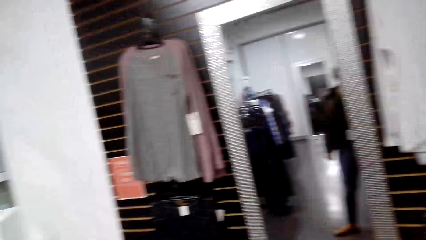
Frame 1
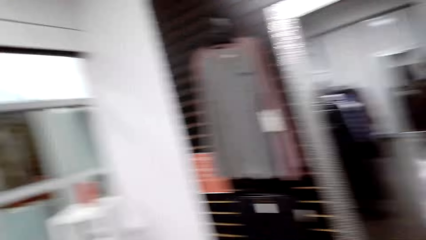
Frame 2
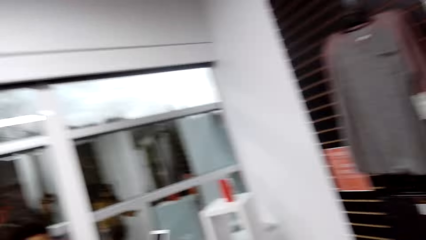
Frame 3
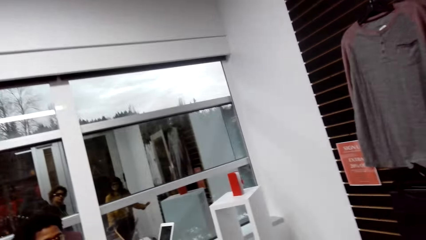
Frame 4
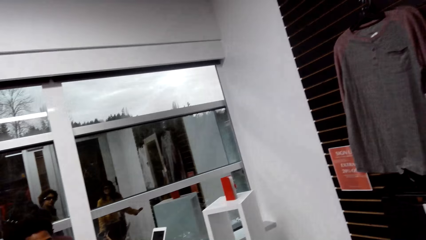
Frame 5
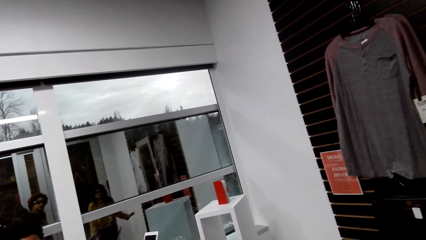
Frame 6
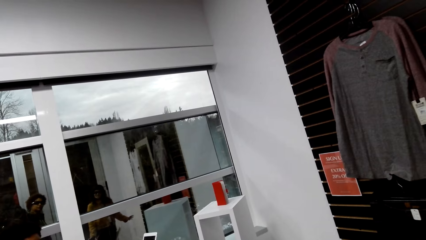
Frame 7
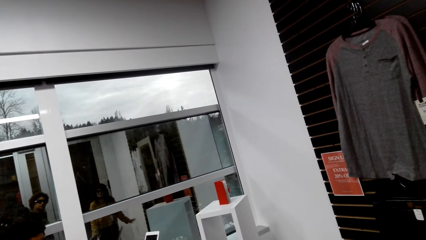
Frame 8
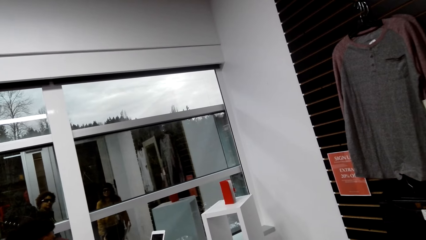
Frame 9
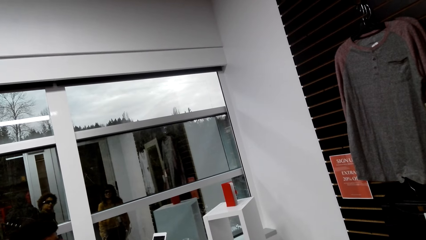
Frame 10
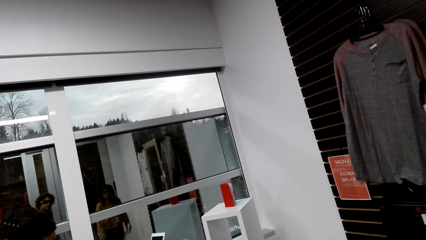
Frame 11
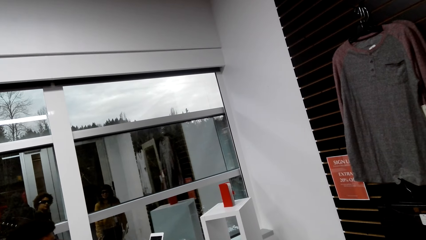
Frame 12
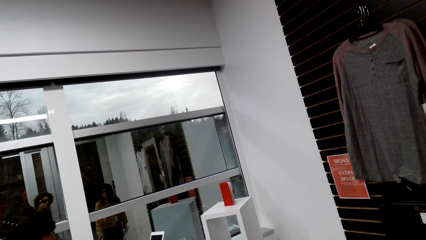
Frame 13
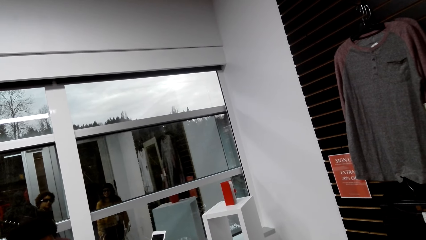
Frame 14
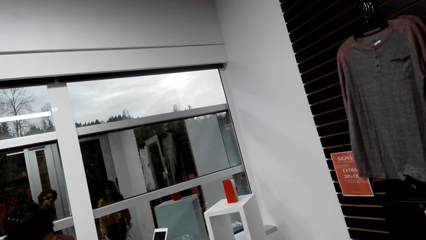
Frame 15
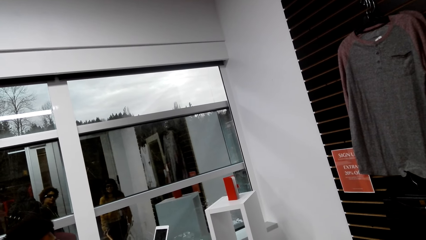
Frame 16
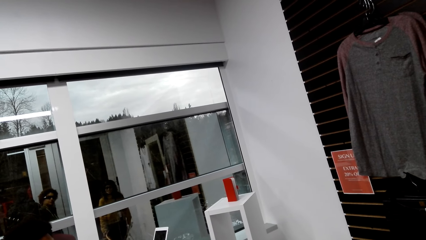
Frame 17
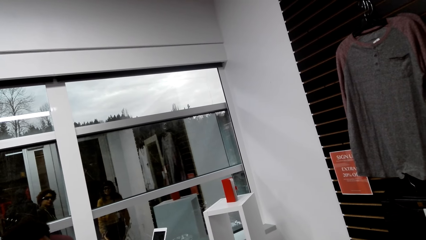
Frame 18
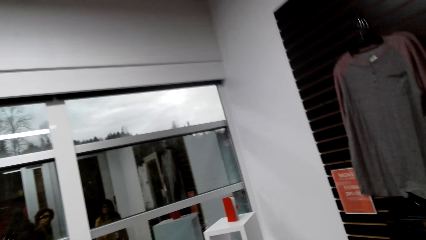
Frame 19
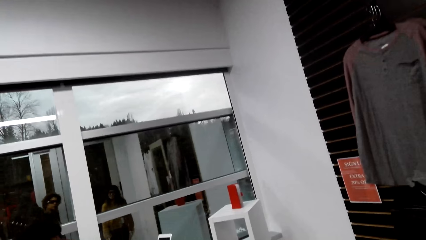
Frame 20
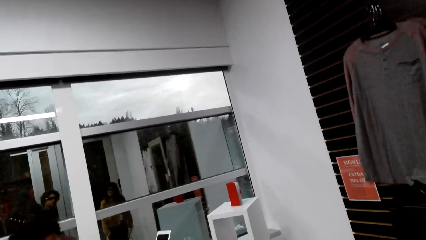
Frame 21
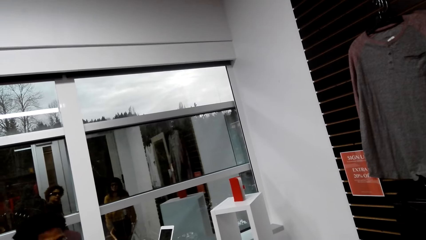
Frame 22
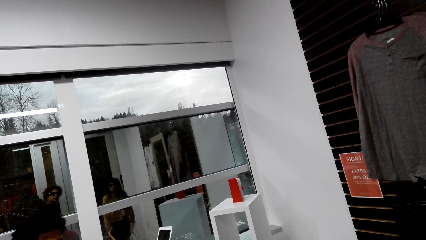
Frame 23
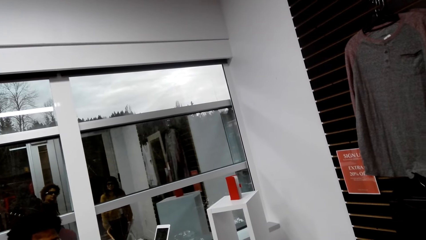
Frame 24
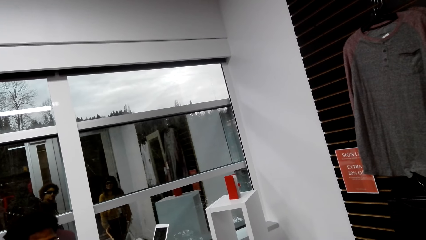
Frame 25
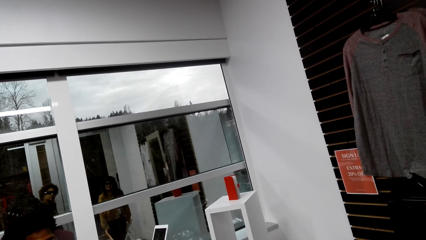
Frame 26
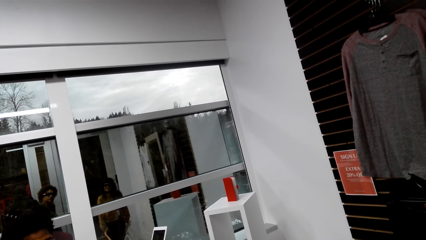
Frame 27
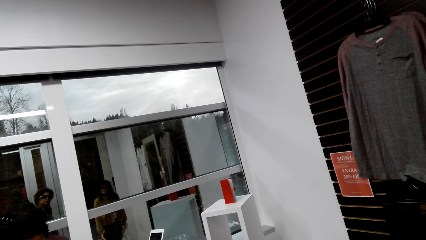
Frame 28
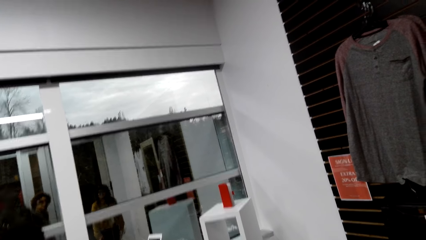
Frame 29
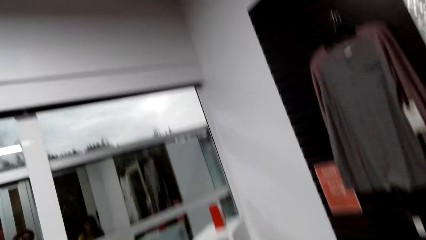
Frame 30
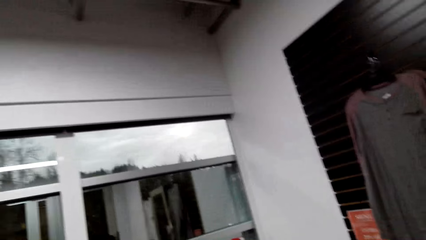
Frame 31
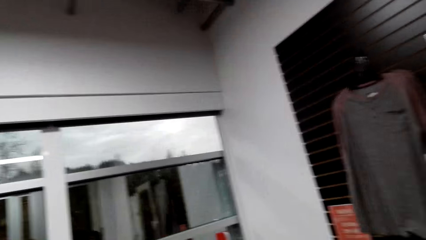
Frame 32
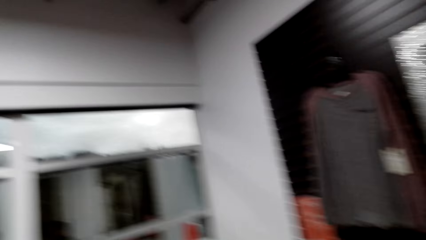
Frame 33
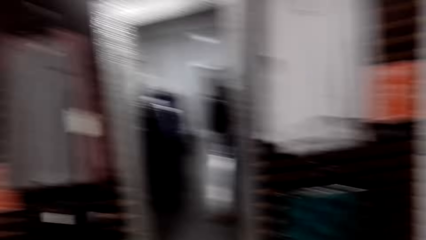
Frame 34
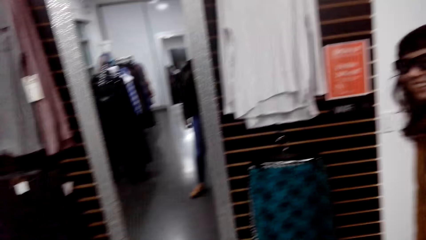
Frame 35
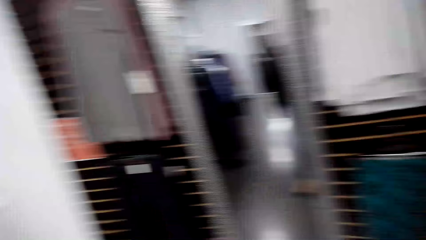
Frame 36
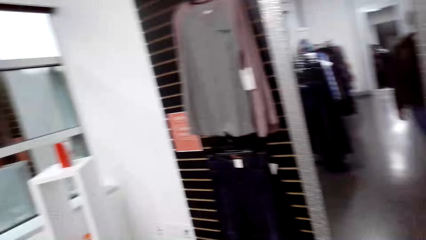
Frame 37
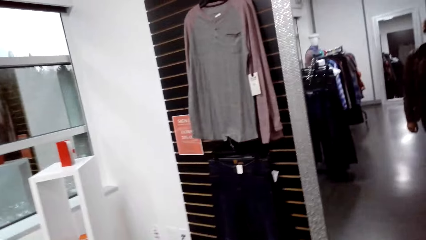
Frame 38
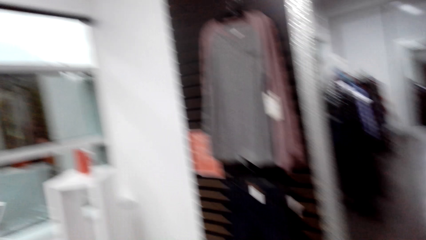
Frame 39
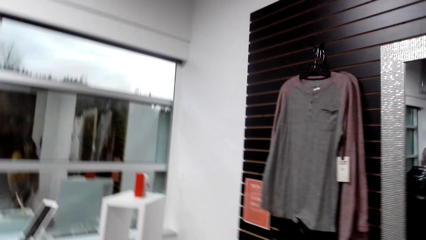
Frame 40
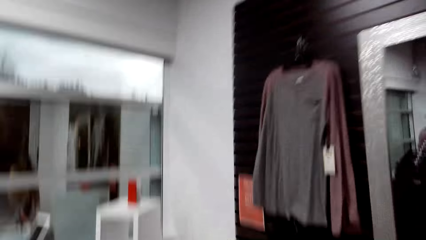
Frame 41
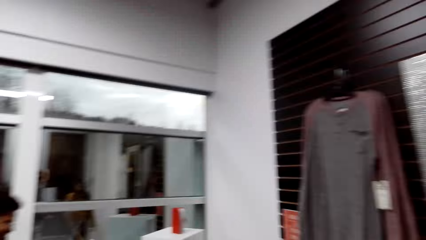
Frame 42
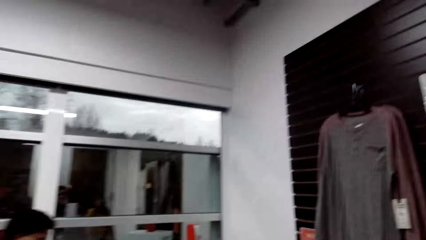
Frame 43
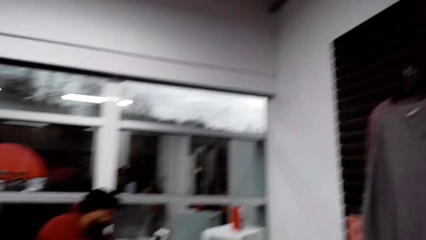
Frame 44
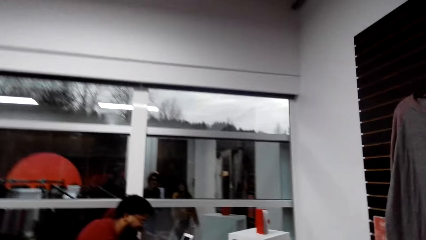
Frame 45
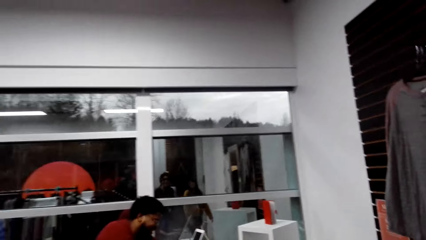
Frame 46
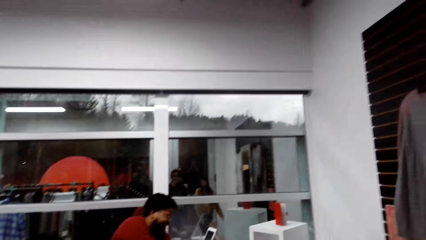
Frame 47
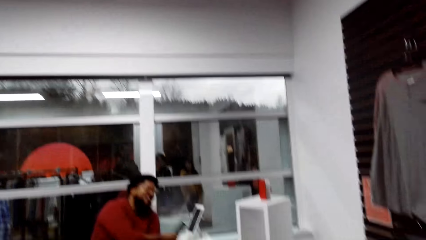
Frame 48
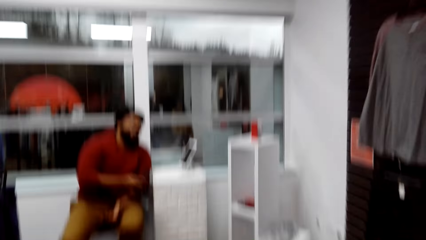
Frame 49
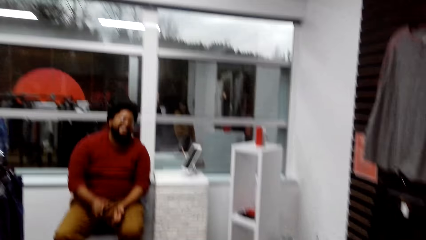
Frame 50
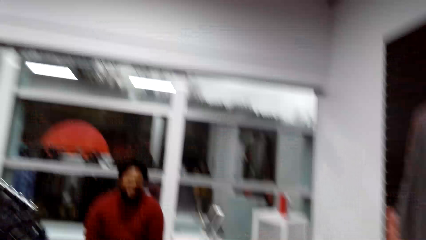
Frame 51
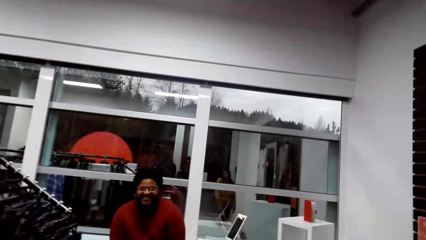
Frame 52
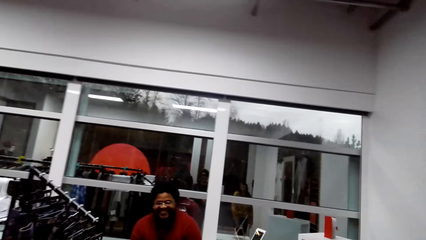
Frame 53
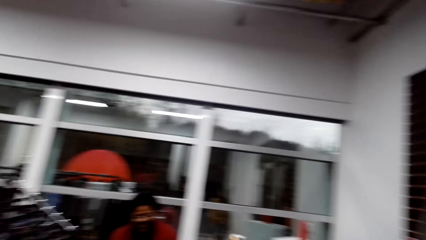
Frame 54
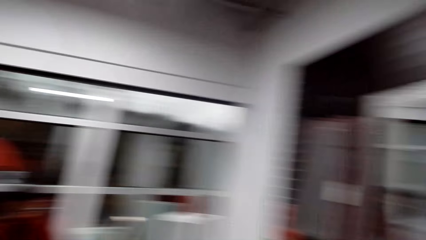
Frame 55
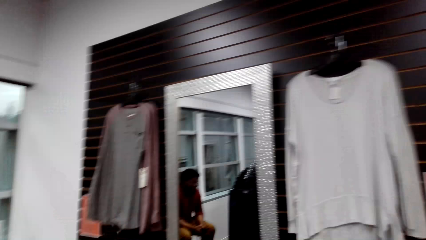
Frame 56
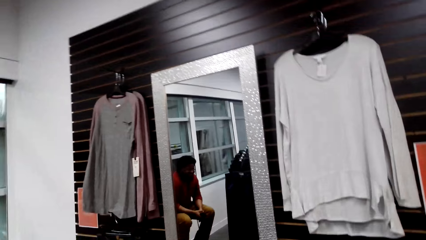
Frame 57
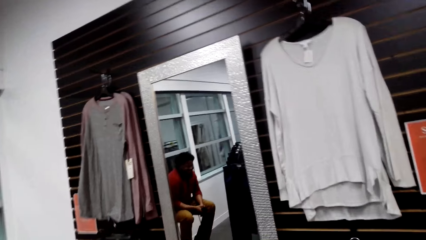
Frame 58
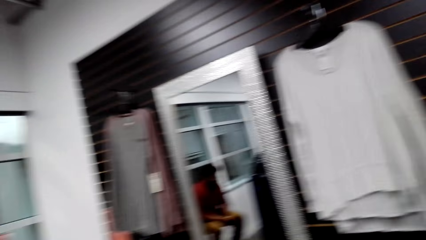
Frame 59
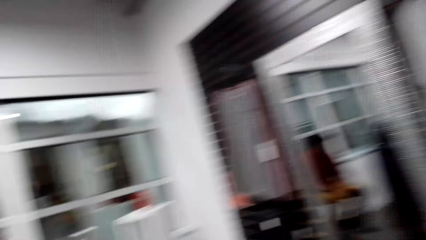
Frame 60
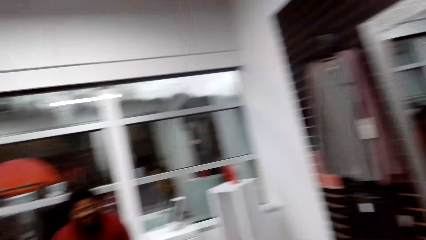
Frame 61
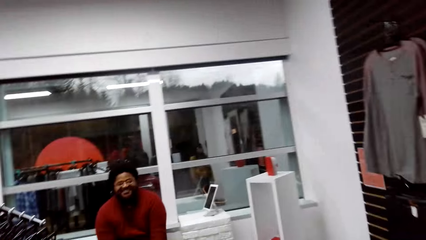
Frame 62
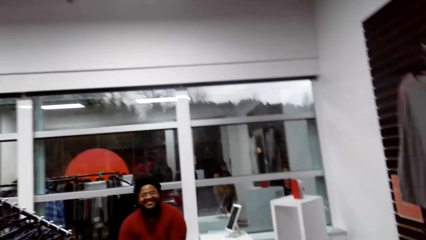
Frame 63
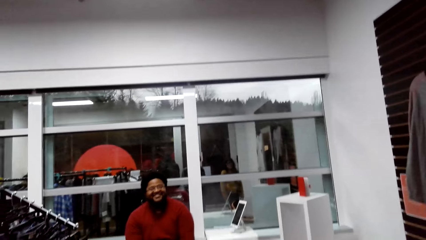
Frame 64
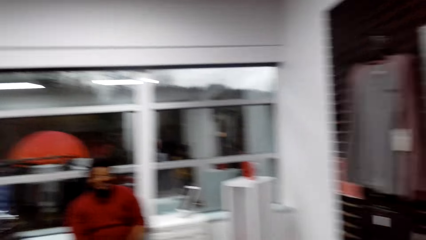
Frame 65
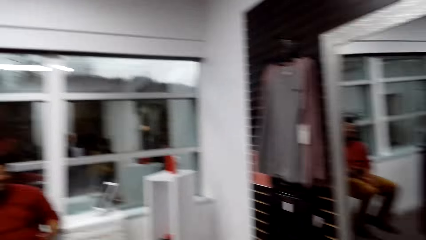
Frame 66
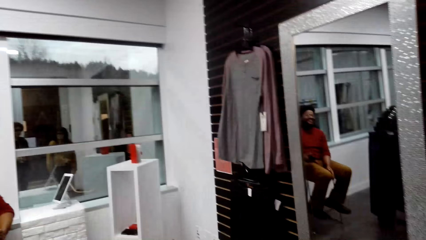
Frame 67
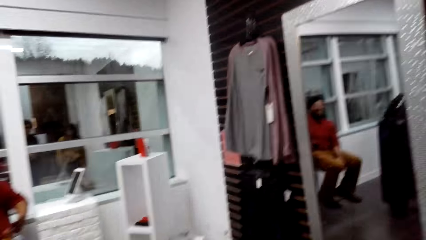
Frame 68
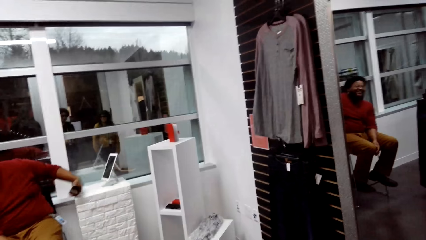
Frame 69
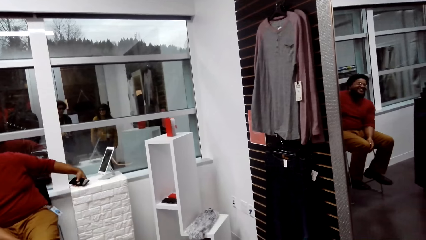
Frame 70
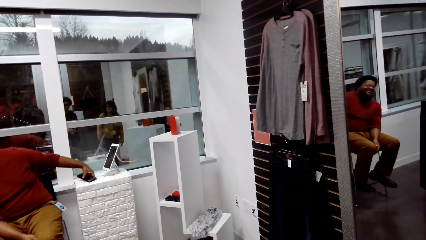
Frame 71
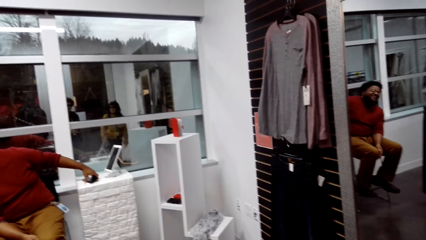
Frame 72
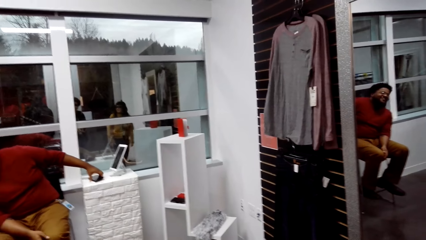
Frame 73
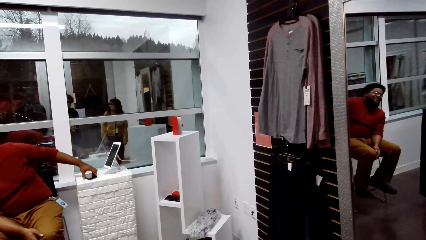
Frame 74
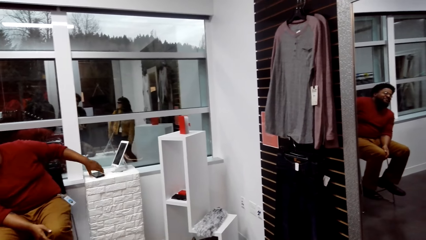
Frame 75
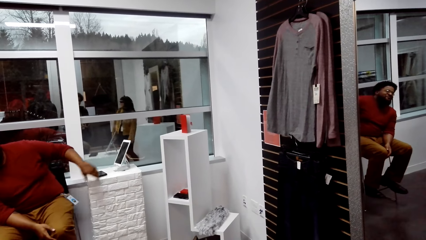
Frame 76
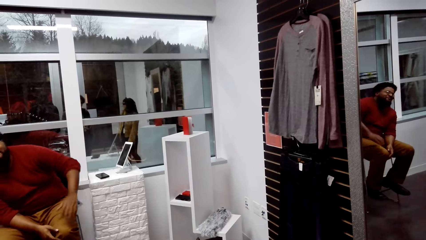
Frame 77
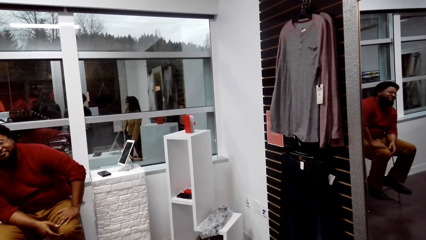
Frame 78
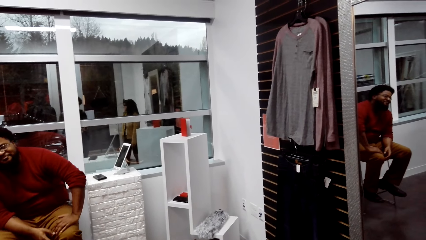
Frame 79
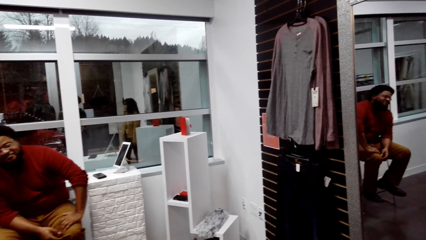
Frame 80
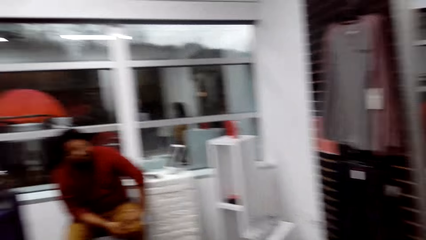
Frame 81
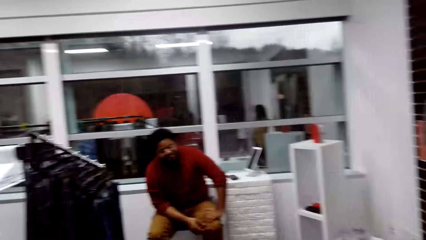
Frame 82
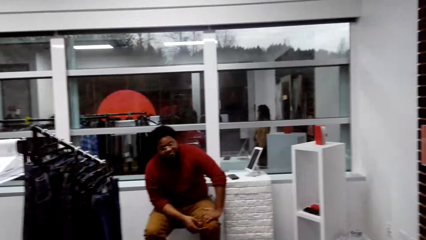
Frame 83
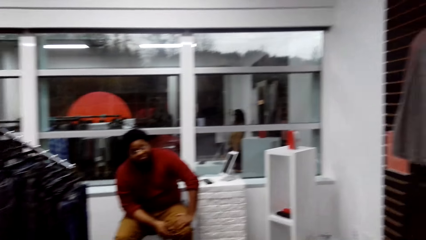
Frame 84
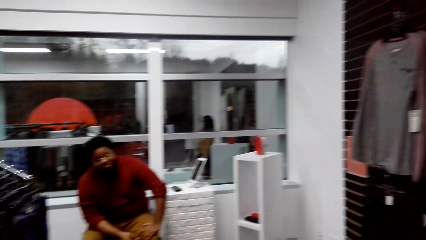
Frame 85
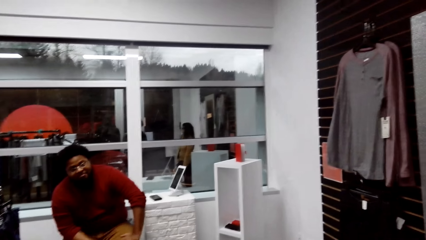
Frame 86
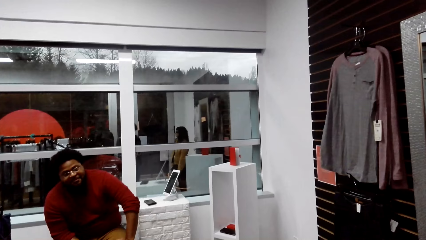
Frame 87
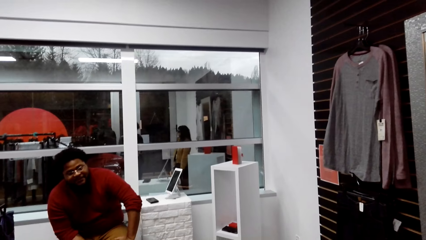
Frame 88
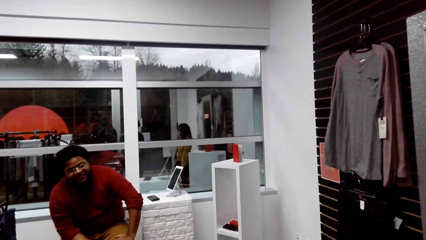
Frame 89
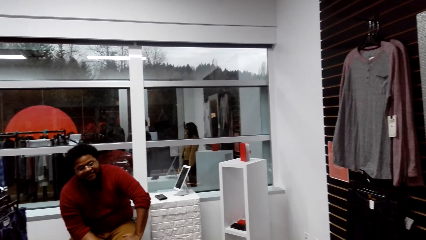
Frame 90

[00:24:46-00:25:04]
A man talks. The camera wearer talks. The man puts the phone on the table.
